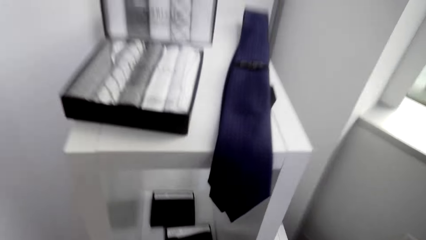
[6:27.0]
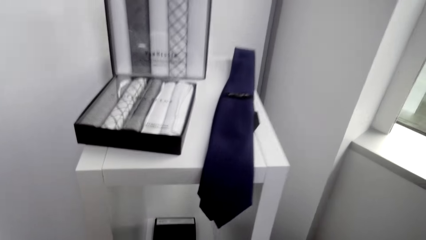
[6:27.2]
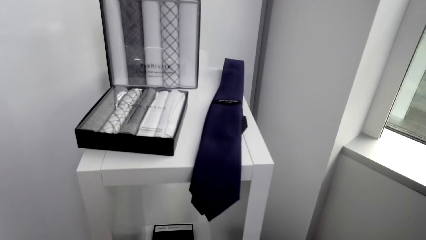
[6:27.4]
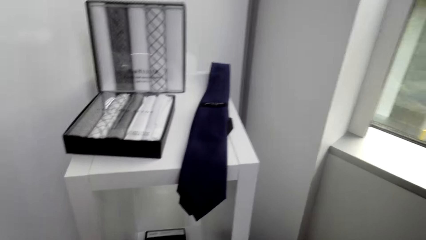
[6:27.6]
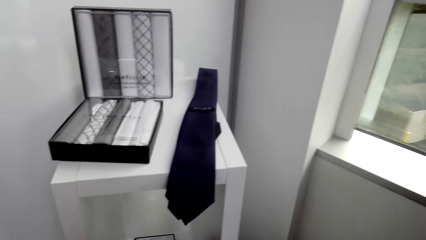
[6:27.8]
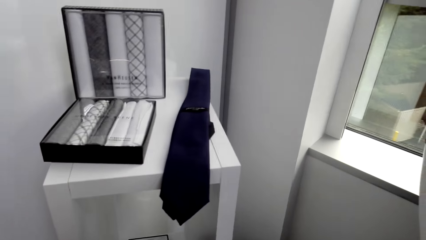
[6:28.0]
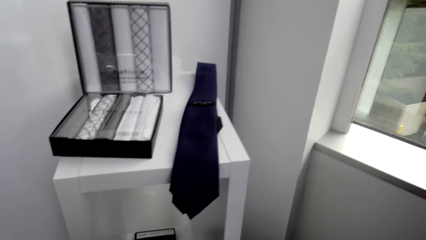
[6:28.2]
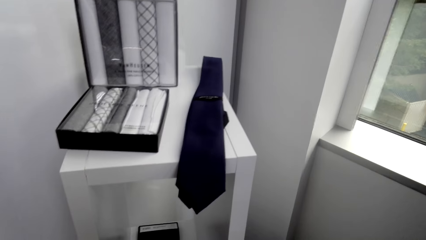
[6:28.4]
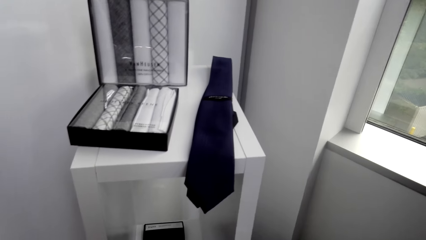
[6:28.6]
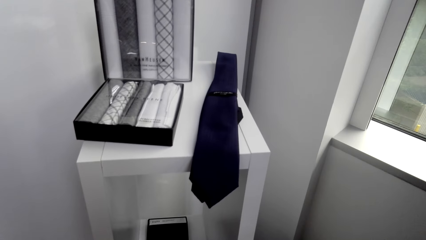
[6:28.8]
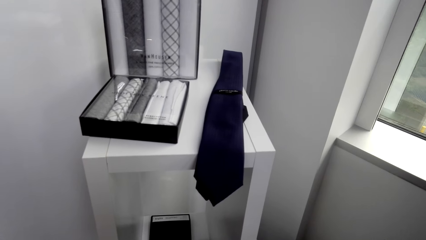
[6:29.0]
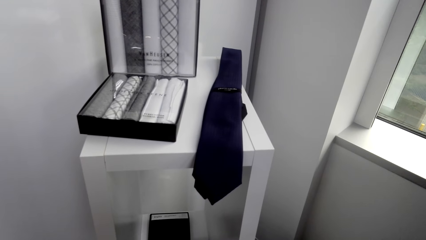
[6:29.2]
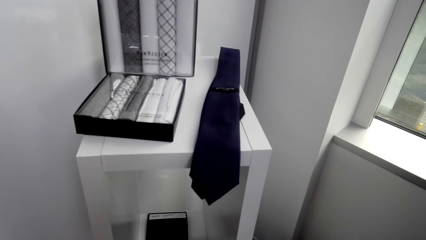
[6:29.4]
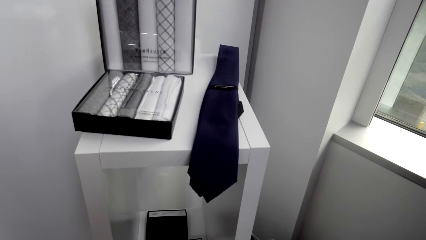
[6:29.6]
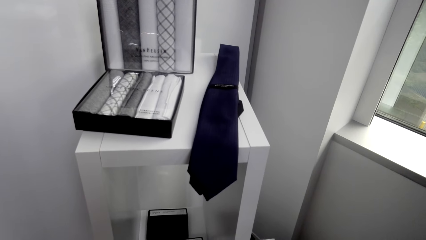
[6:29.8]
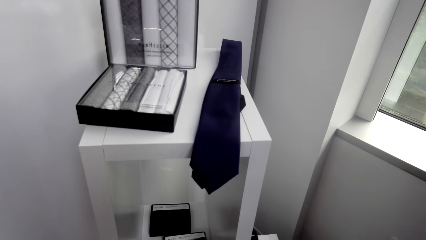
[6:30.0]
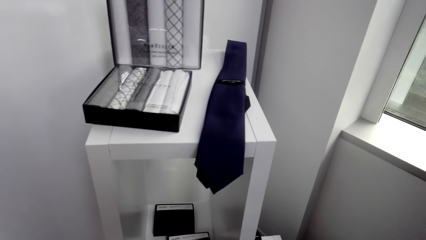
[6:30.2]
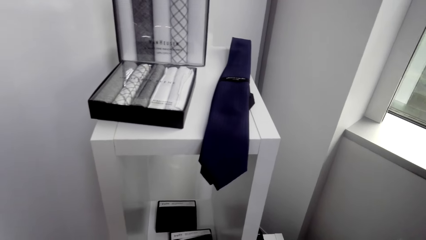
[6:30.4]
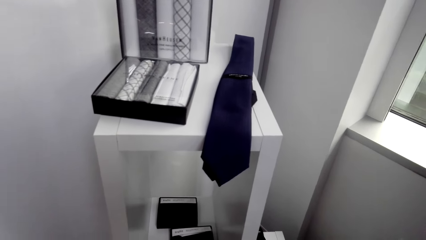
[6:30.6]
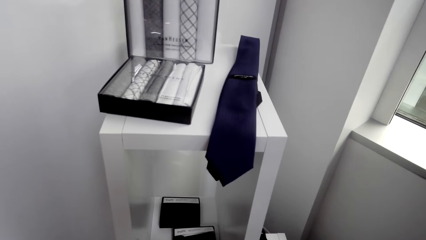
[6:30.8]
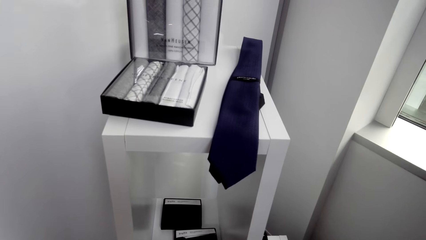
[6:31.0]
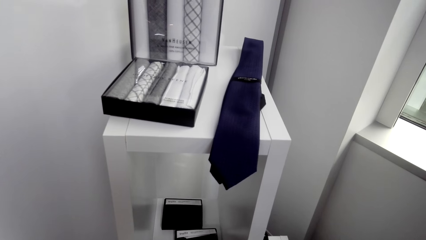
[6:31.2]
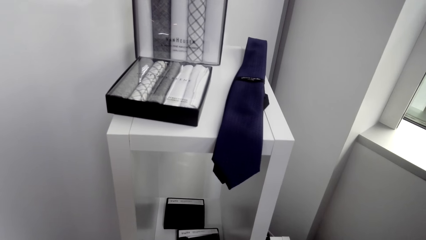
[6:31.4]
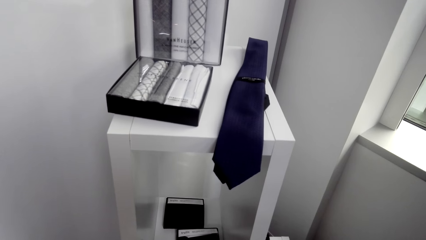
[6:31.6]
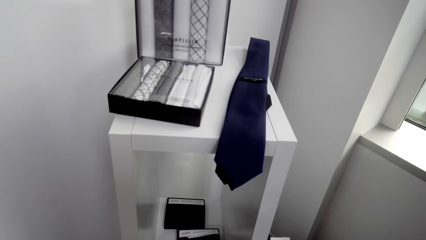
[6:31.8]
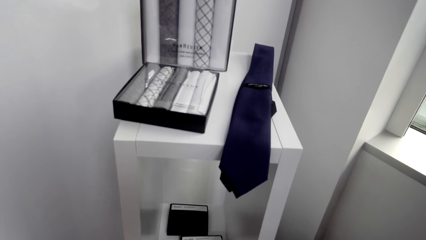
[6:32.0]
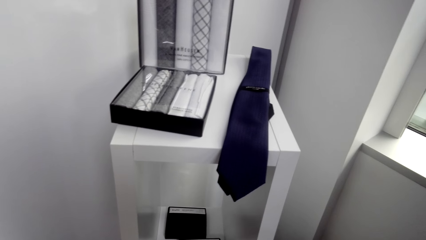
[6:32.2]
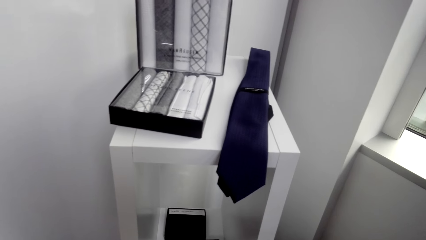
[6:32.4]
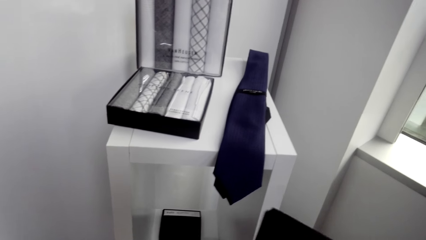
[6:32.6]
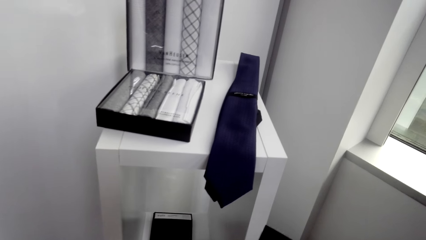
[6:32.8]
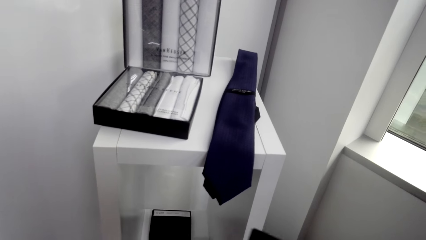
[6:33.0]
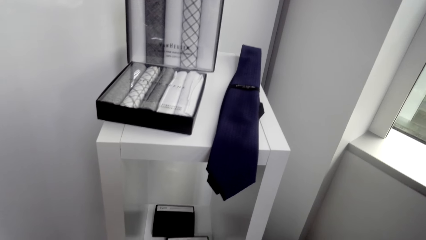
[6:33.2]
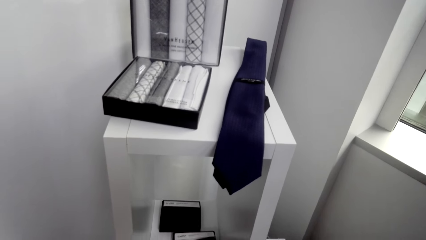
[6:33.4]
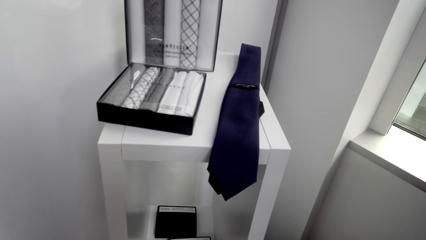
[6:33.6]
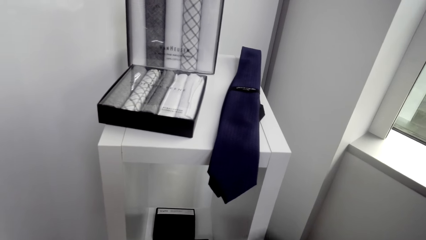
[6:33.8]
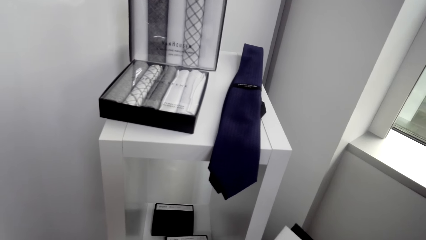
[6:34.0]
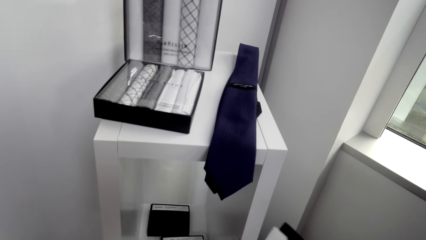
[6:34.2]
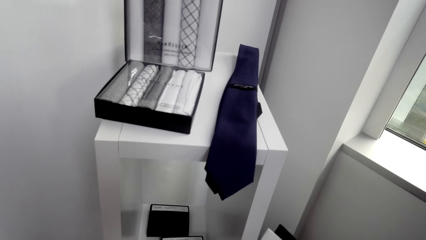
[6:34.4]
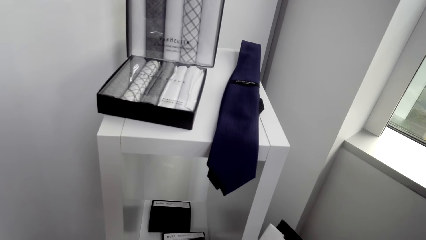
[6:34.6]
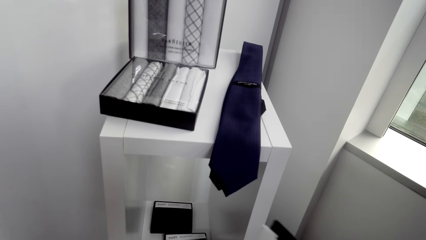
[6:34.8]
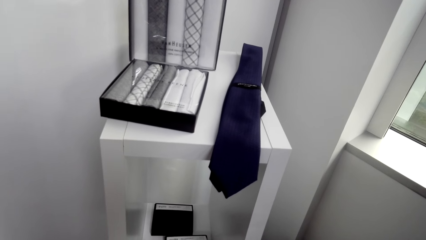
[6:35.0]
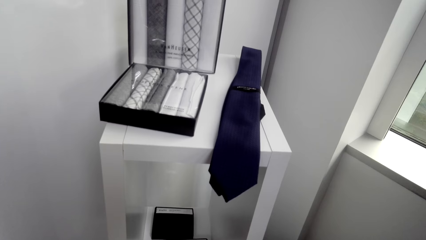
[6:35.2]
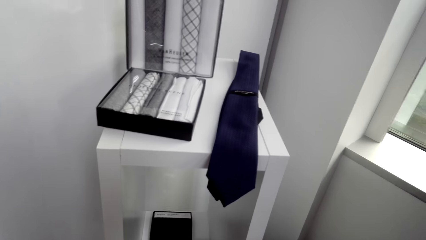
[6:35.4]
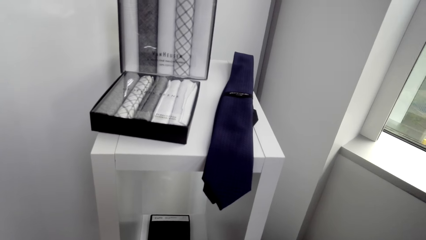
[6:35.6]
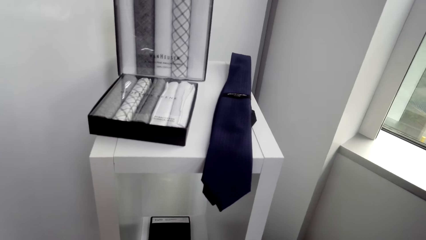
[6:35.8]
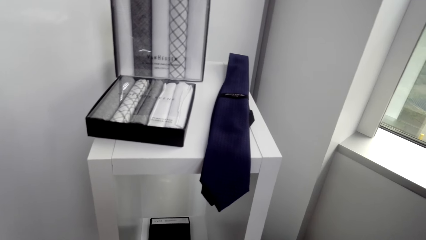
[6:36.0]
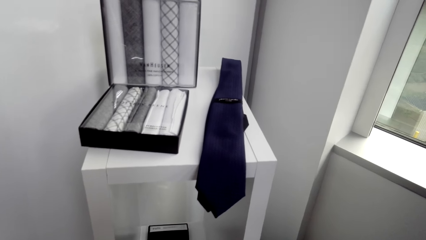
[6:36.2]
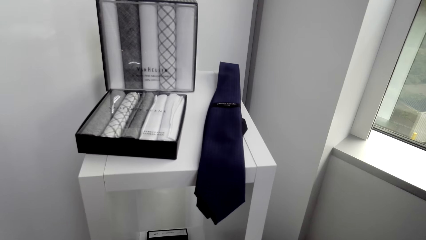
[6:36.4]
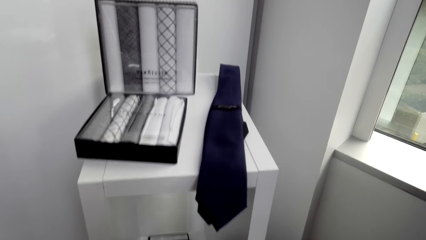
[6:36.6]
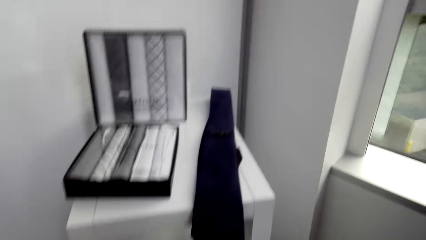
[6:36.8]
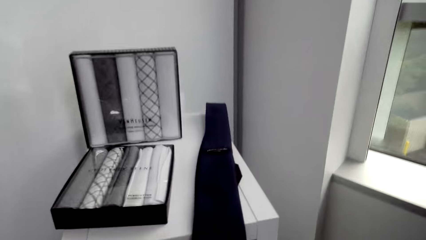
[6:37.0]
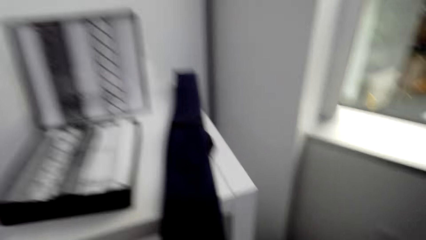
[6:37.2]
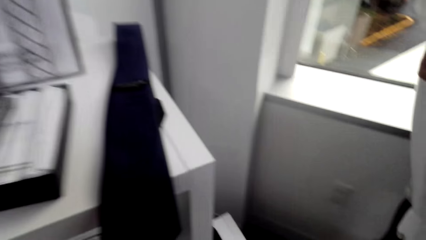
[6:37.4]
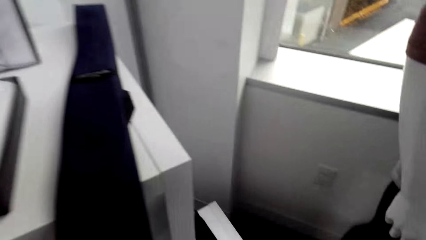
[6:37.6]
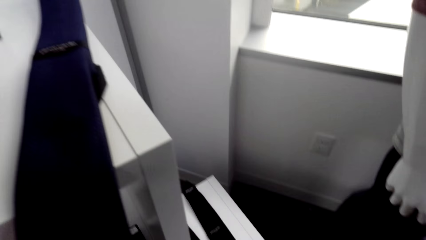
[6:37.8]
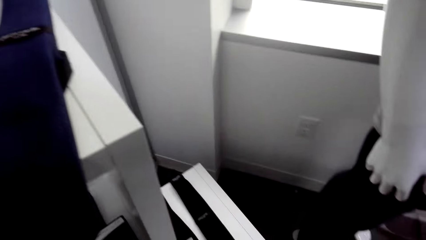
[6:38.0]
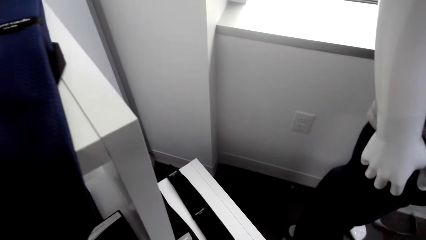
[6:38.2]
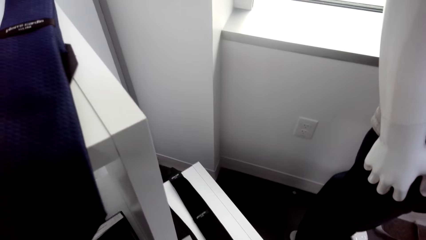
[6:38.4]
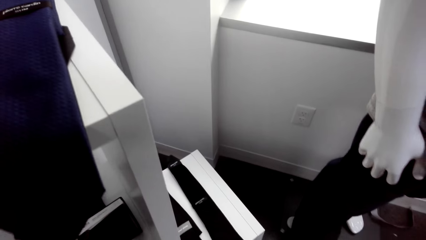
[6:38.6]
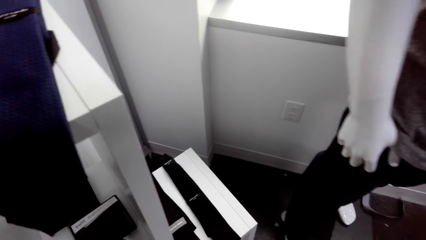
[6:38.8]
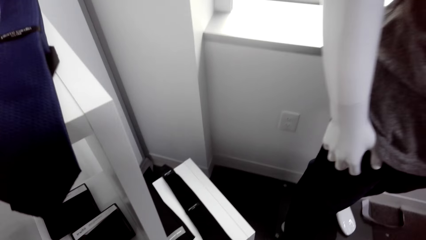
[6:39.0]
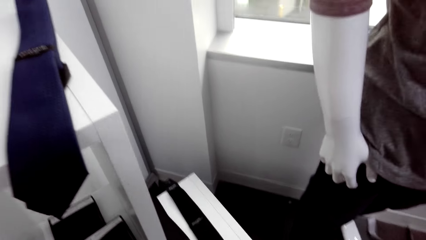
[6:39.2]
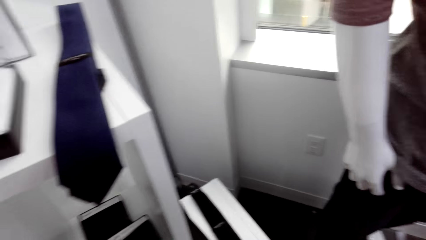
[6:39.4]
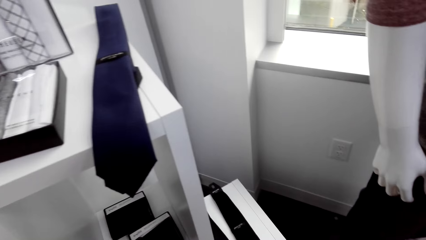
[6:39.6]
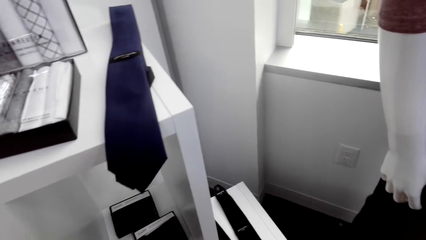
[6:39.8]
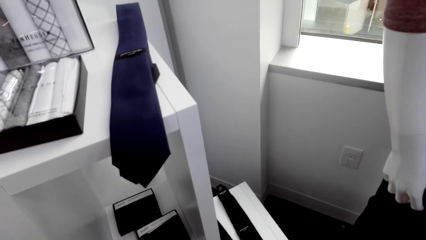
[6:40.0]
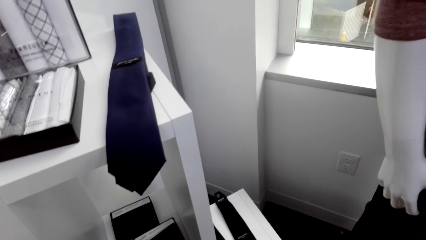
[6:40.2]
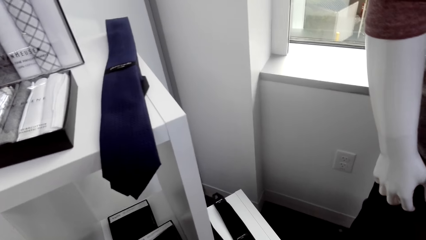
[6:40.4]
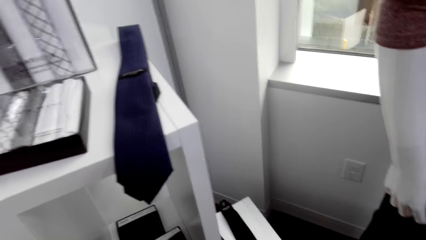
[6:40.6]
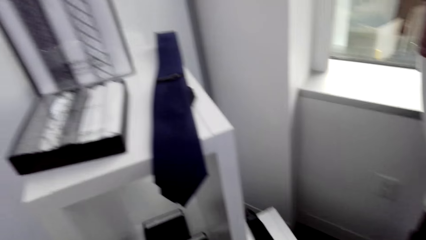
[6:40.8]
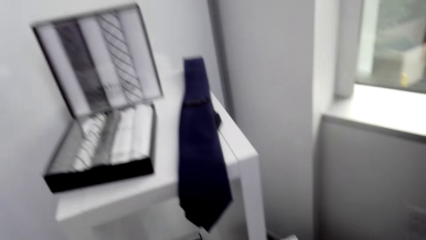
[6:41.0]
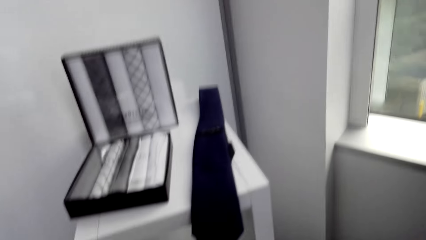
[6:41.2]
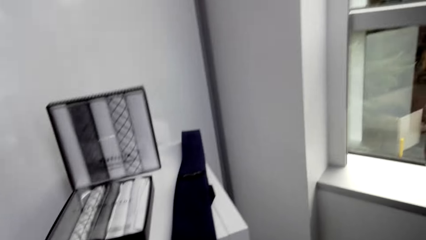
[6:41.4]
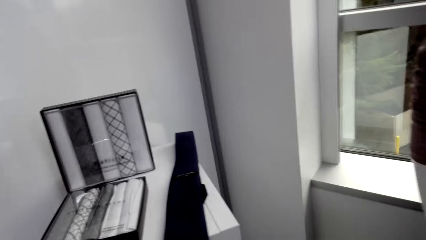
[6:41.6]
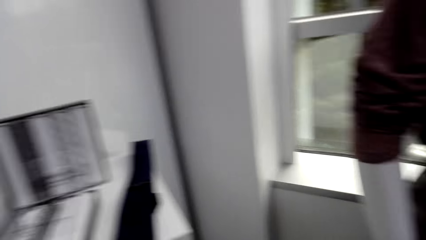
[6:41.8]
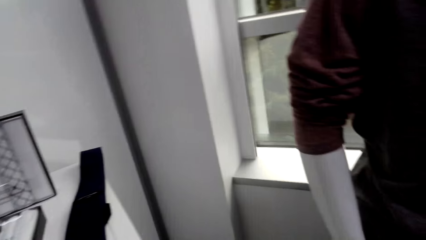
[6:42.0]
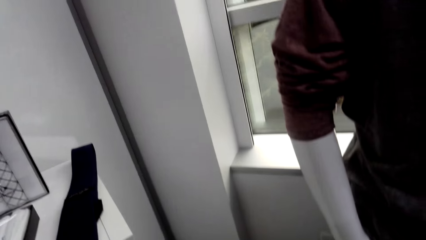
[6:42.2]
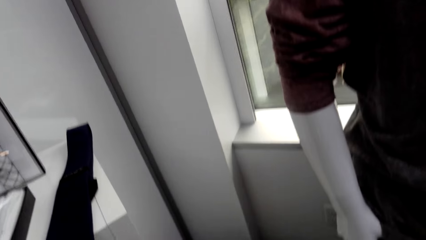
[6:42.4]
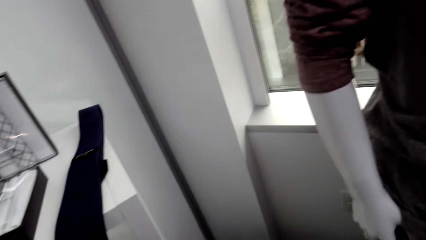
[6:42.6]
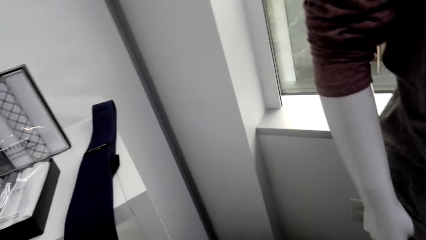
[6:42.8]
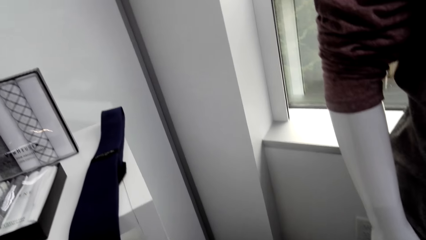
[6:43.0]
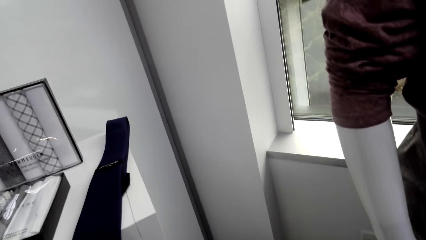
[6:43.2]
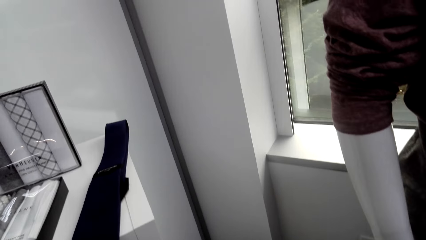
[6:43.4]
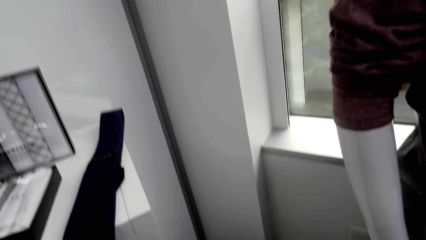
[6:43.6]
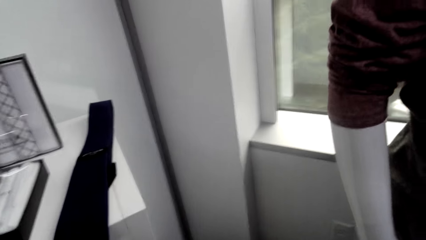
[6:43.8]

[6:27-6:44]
The camera wearer picks some diary books from the display. She checks a diary book on her hands. She returns the diary book on the display.
